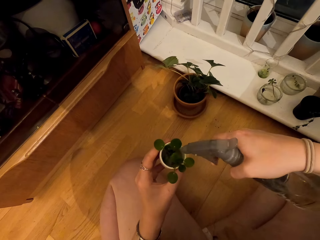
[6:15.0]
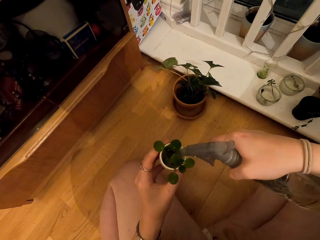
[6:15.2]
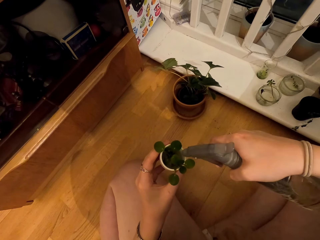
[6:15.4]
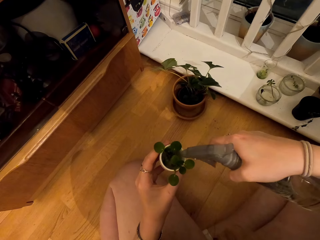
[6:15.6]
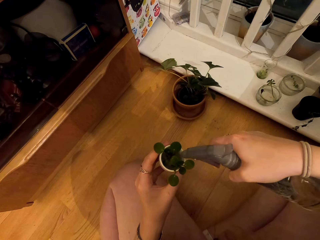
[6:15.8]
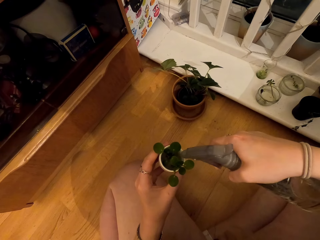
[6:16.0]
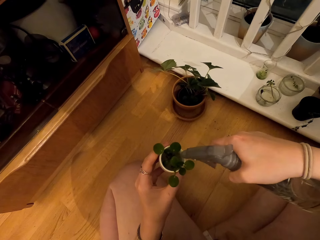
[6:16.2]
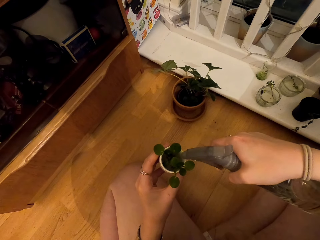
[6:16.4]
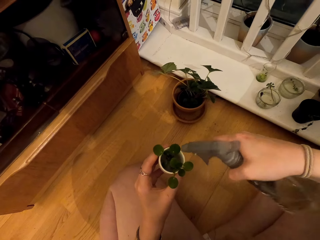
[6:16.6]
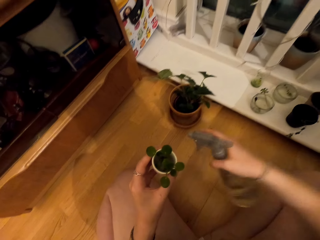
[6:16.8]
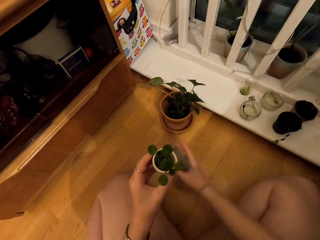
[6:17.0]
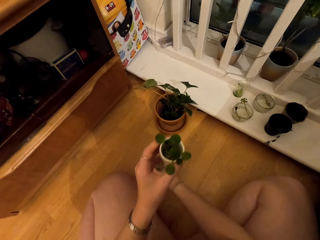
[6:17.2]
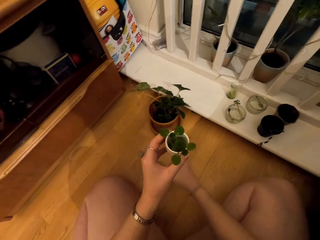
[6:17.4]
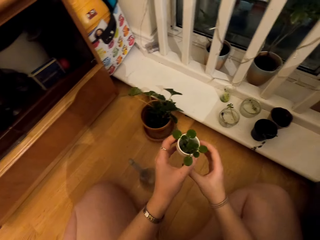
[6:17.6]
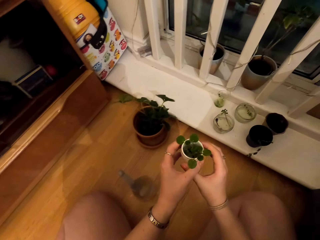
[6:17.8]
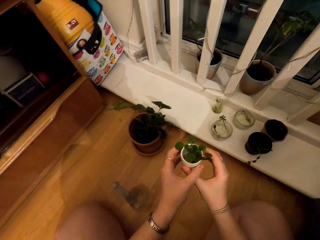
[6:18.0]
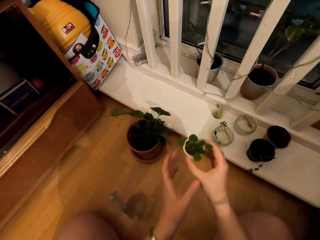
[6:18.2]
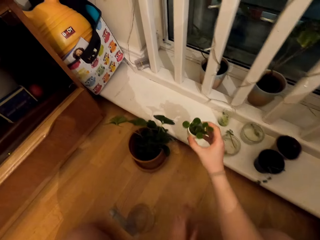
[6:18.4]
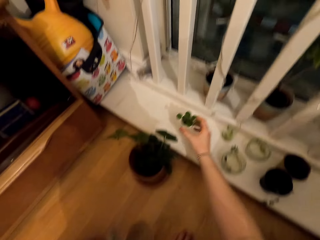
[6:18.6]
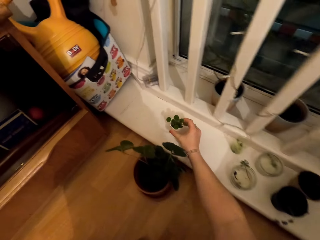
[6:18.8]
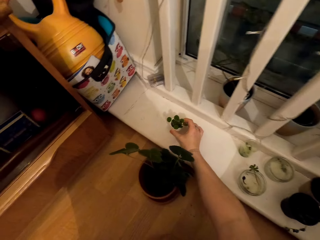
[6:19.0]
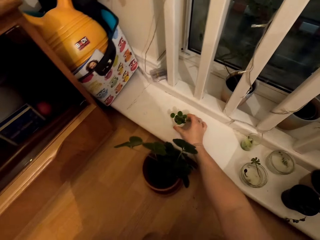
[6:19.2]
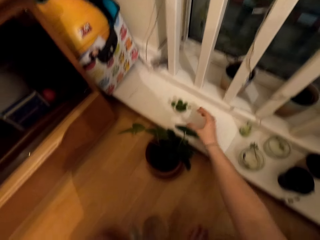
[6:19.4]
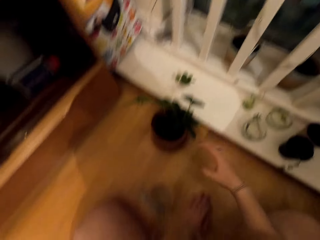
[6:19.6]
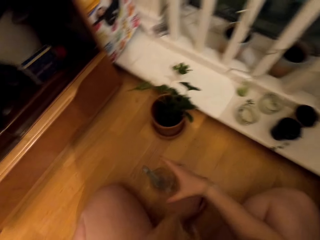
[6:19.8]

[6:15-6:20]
The camera wearer puts the plant on the window frame.

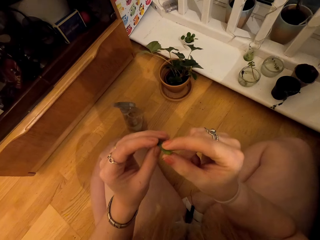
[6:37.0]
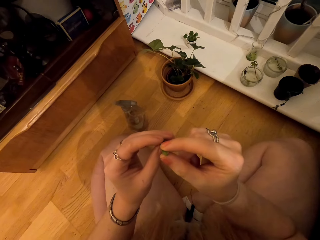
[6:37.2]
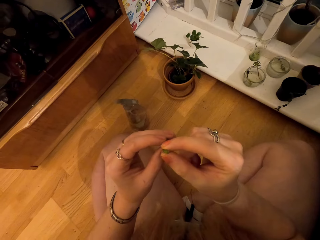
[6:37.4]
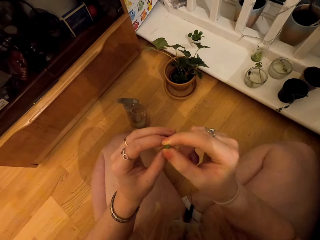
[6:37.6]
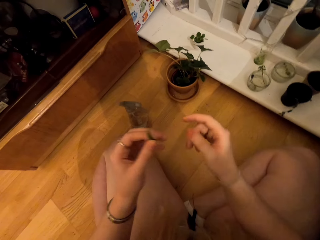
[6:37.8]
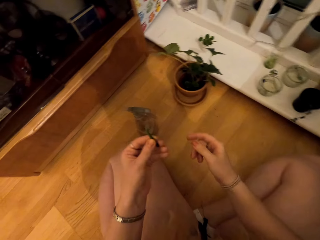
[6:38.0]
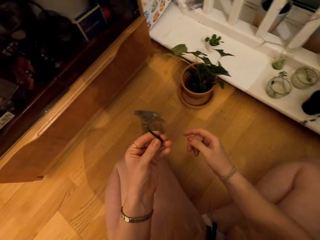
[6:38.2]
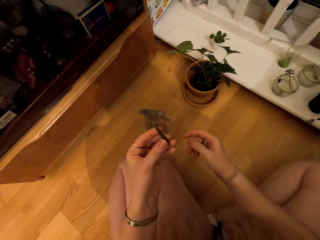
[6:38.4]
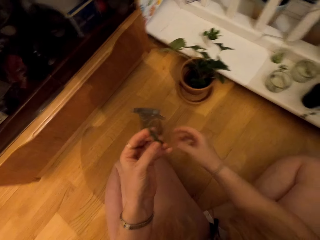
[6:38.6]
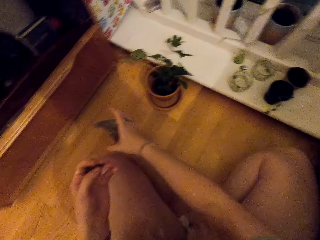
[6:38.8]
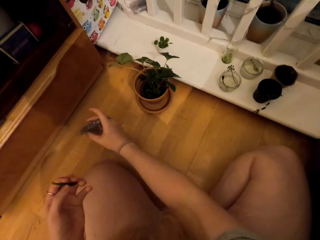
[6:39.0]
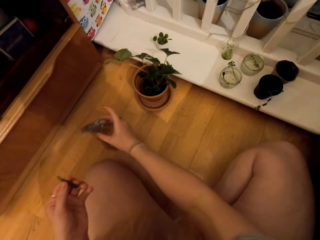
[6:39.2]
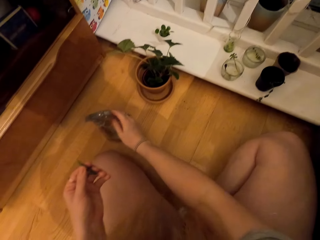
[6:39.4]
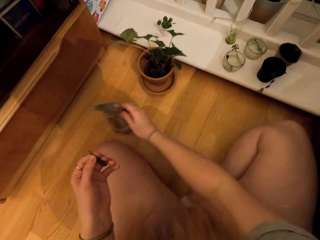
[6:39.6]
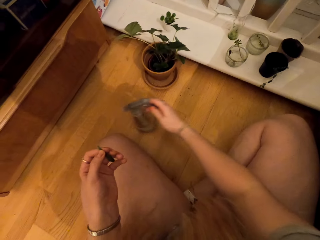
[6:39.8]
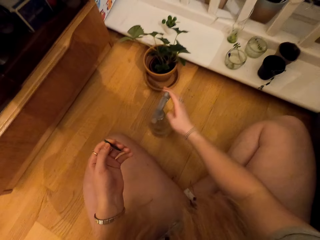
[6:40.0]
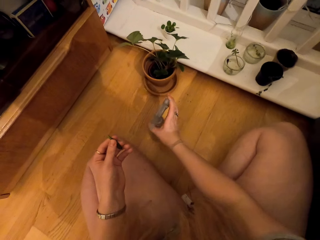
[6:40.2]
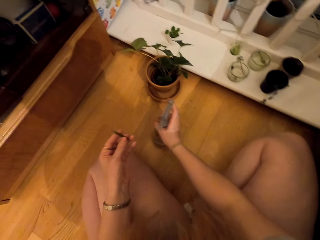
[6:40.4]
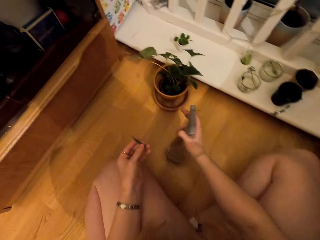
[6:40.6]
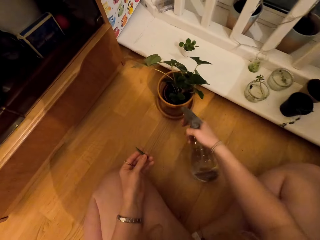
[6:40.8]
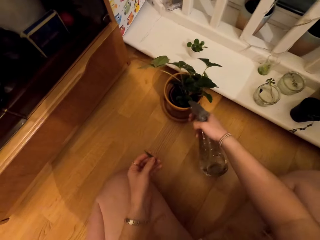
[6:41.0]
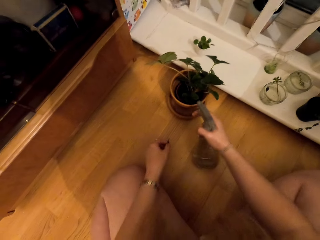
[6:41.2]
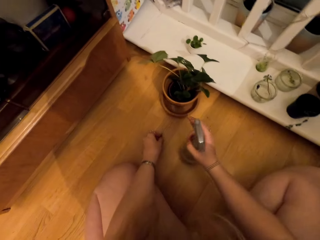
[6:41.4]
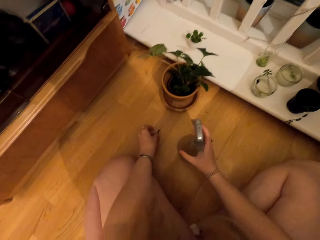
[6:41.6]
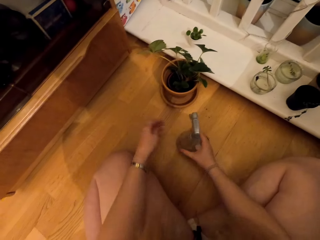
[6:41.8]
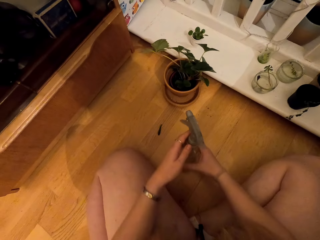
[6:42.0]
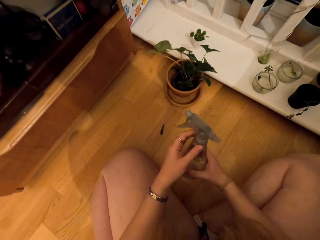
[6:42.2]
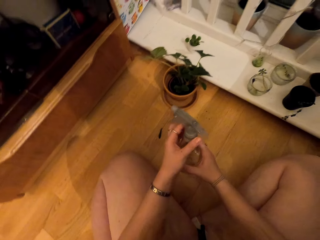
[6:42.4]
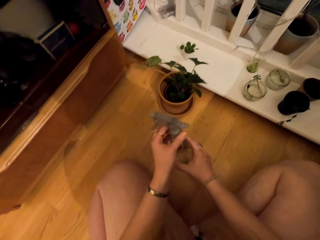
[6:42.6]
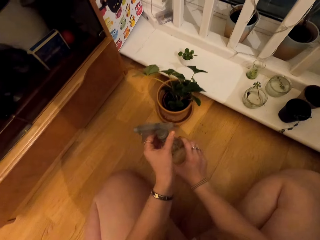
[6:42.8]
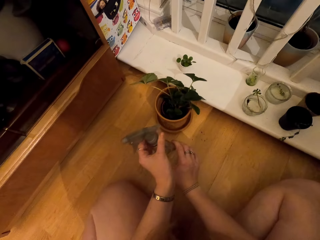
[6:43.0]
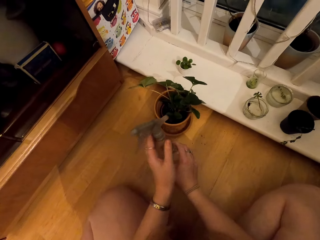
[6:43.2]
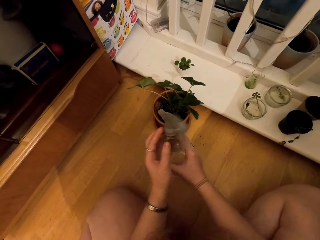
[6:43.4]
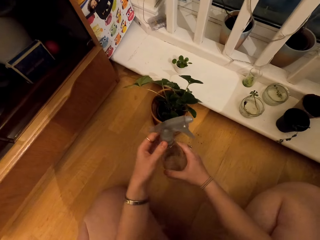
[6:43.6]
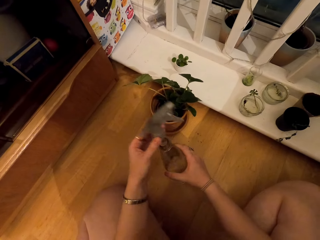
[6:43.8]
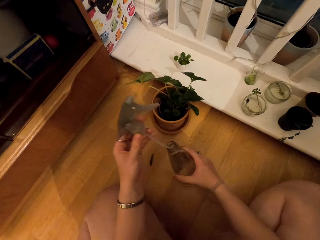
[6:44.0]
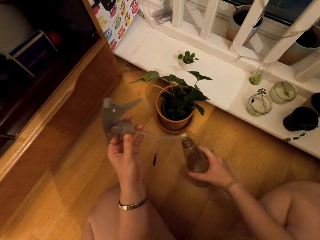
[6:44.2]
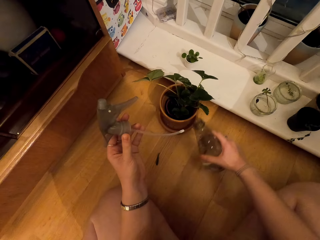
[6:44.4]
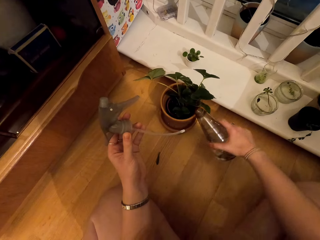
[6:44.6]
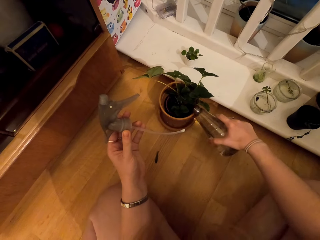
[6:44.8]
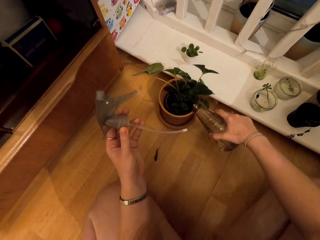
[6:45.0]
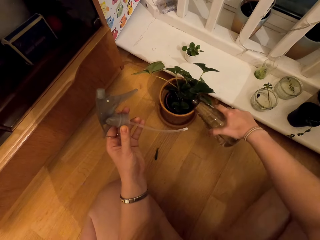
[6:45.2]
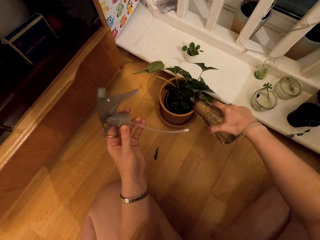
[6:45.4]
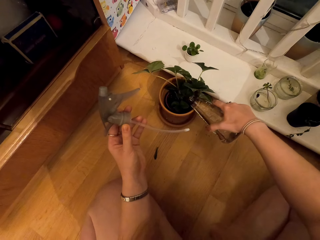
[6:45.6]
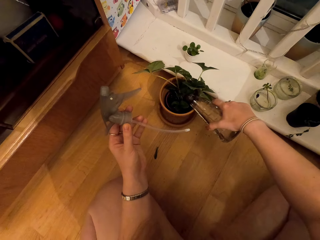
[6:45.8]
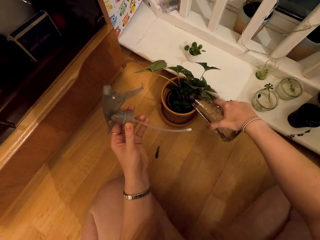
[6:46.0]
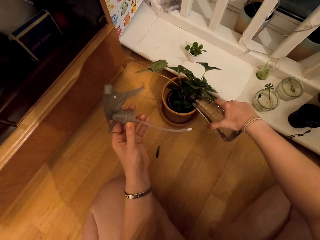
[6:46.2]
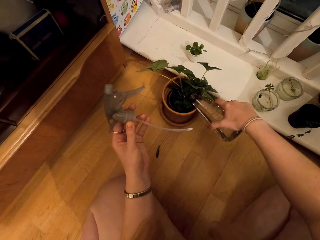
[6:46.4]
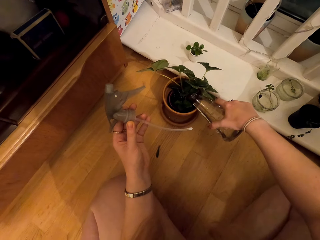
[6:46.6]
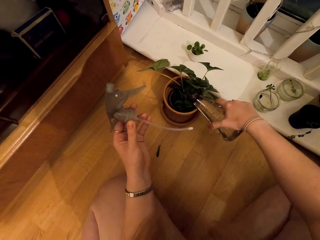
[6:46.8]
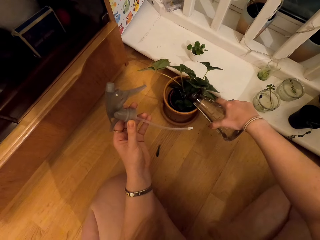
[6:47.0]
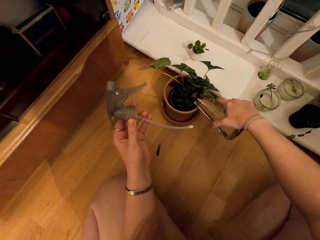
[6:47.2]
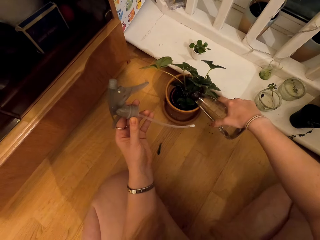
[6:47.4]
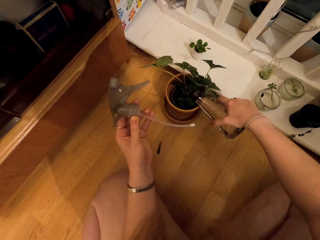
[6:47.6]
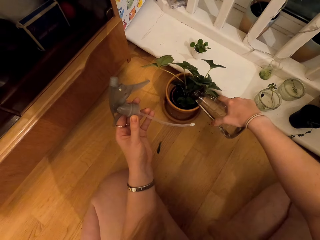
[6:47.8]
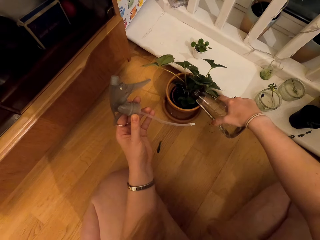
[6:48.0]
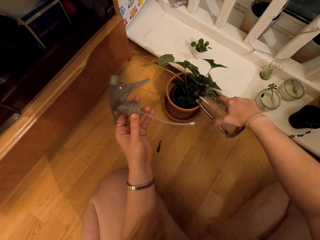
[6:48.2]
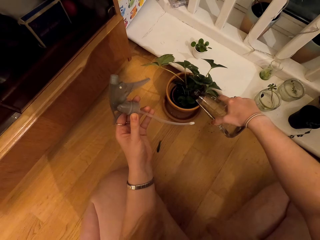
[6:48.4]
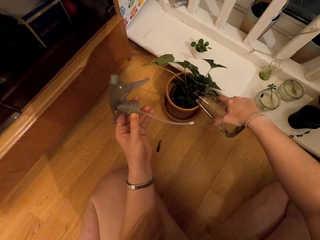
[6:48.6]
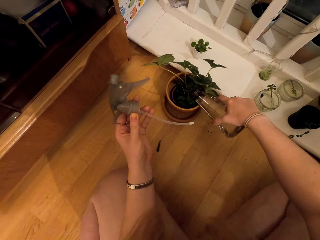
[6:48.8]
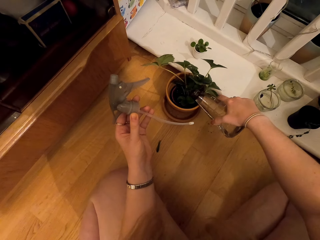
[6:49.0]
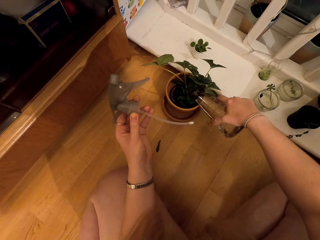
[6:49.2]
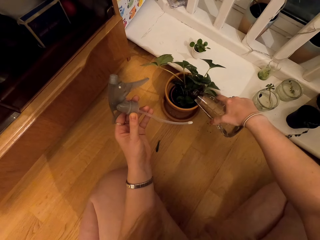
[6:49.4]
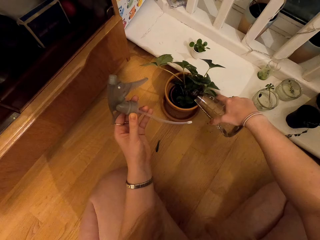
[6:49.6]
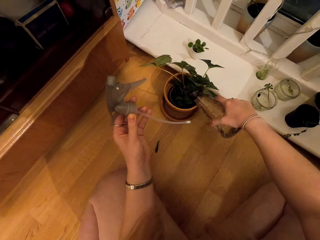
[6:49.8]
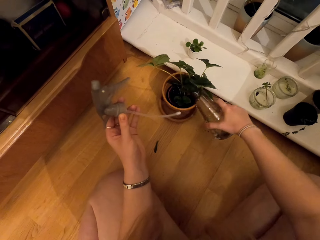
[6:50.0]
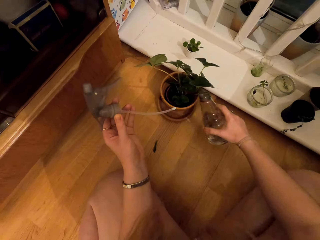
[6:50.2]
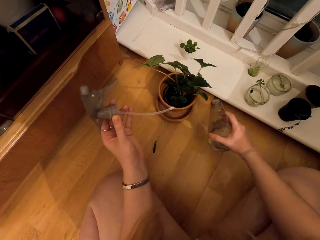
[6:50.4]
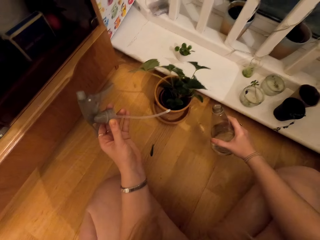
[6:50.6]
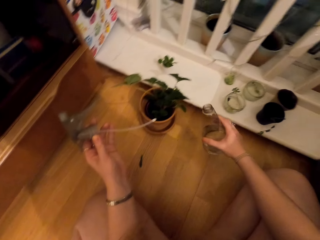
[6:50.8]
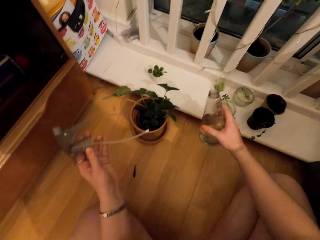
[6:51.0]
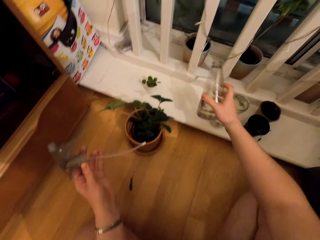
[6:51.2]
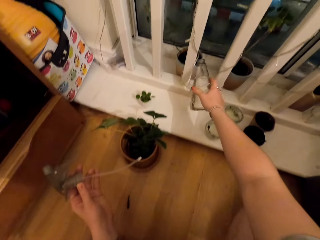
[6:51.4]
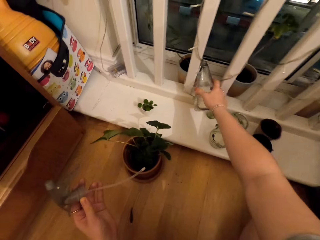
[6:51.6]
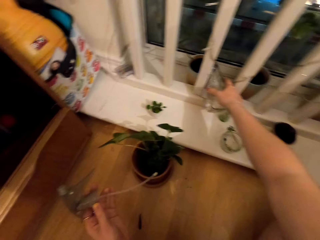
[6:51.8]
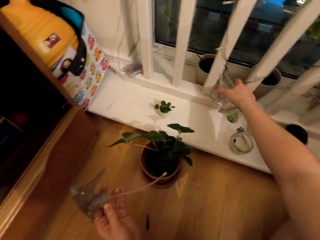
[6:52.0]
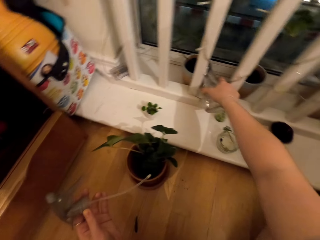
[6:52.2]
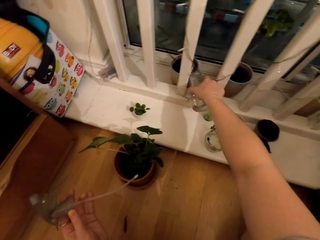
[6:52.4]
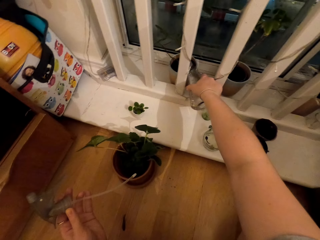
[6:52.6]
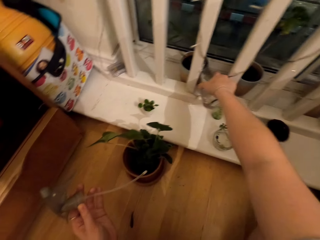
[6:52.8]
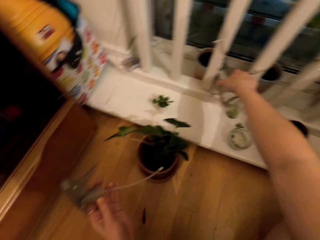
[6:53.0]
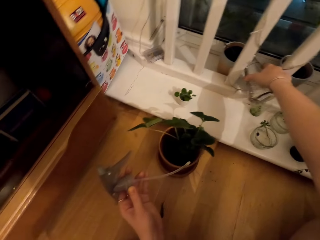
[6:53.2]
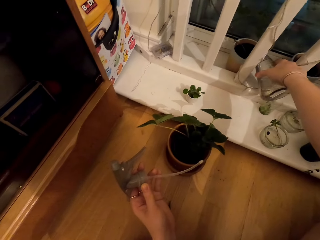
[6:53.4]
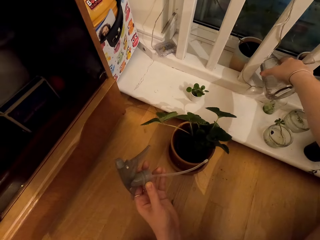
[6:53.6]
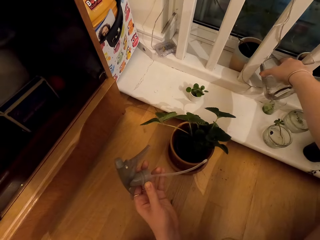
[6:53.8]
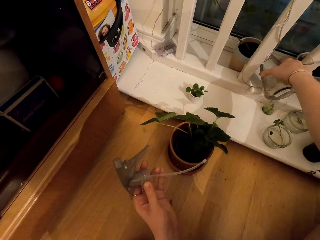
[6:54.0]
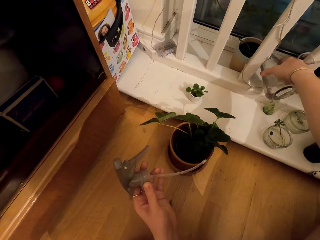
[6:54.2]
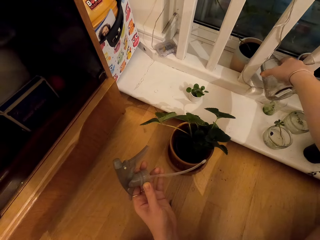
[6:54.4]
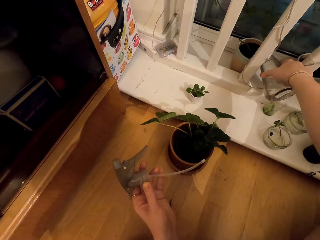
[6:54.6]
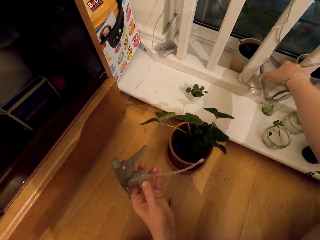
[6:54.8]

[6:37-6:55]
The camera wearer talks to someone. They water the plants with a spray bottle. They put down something. They open the bottle cap. They pour water in the vases.
